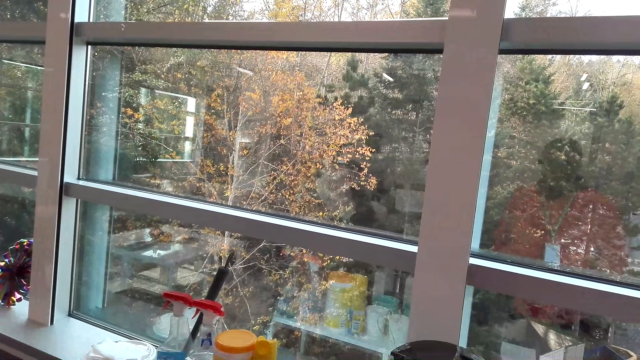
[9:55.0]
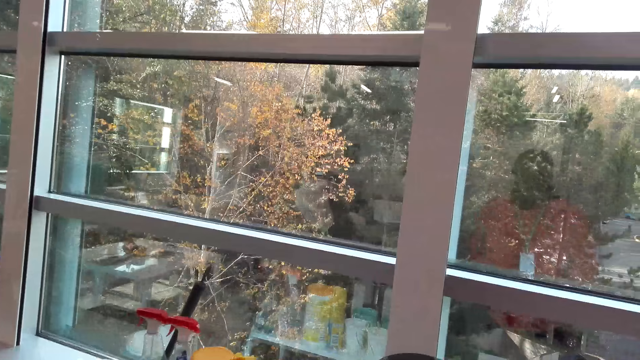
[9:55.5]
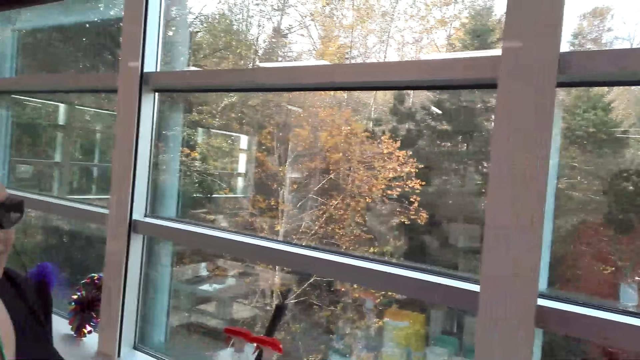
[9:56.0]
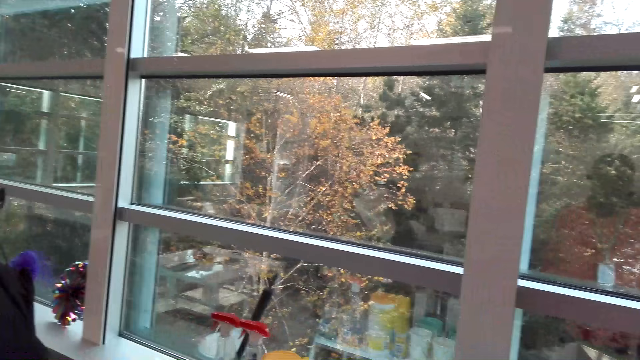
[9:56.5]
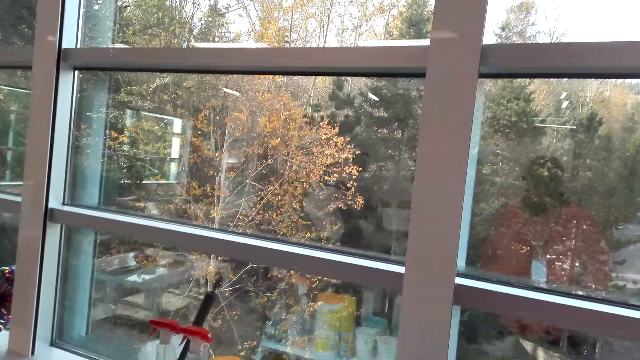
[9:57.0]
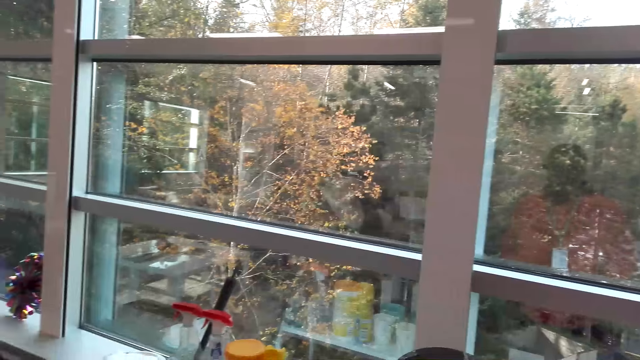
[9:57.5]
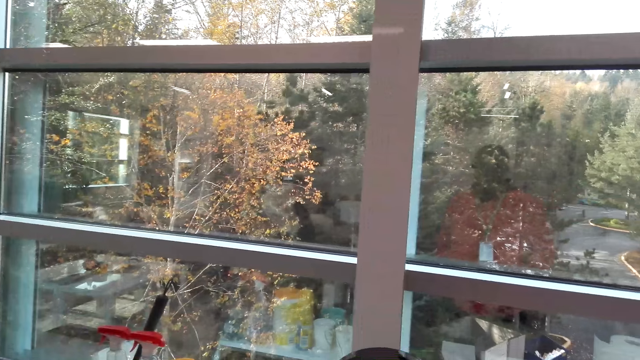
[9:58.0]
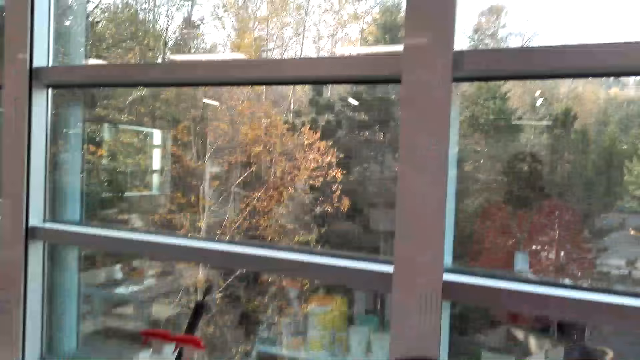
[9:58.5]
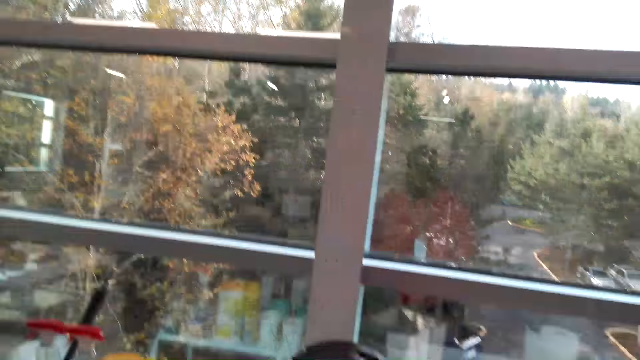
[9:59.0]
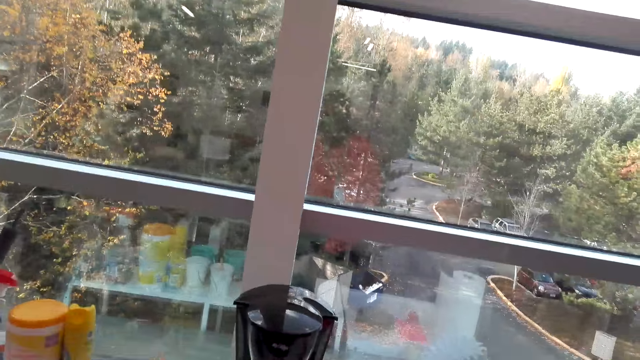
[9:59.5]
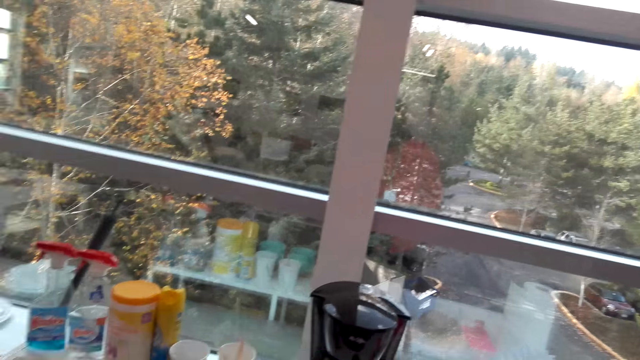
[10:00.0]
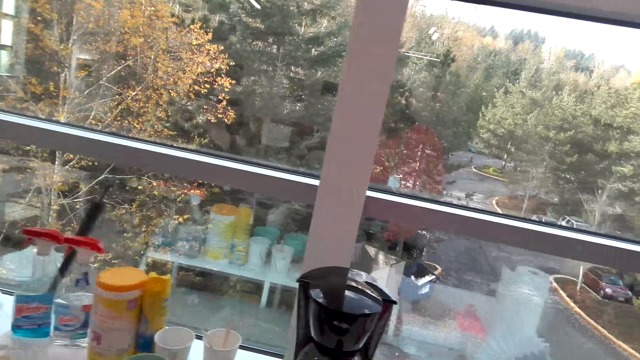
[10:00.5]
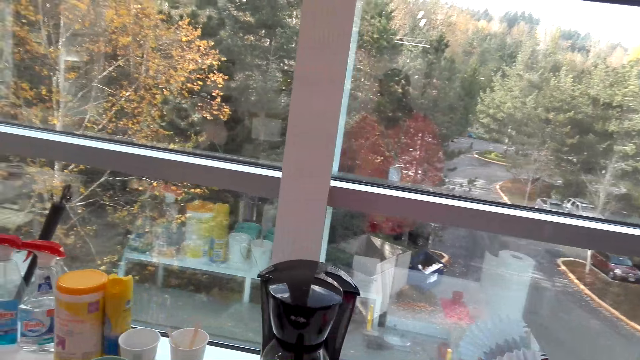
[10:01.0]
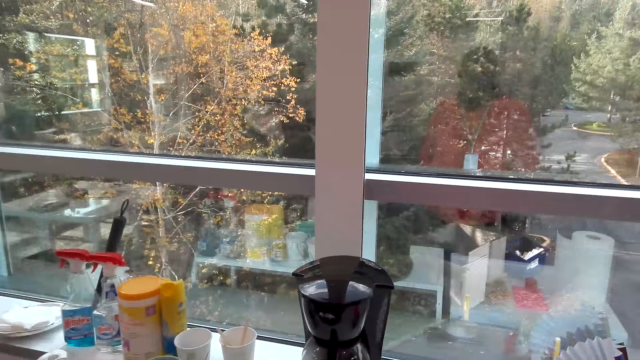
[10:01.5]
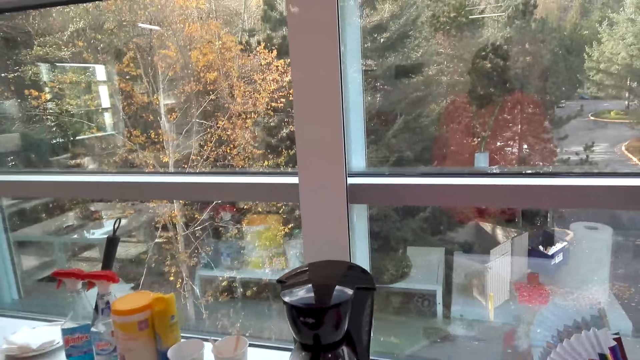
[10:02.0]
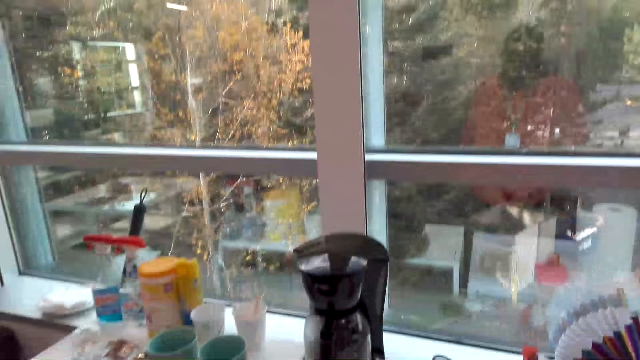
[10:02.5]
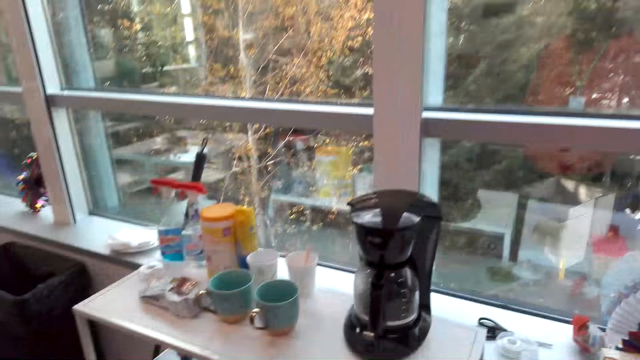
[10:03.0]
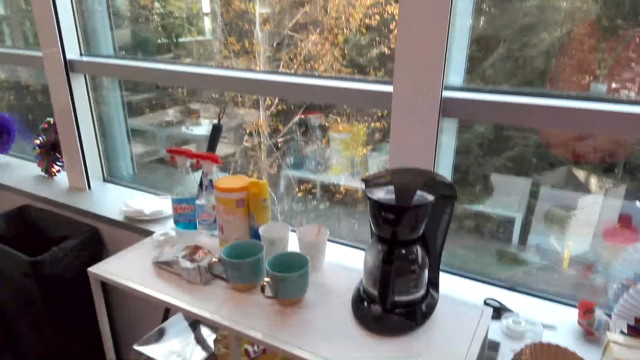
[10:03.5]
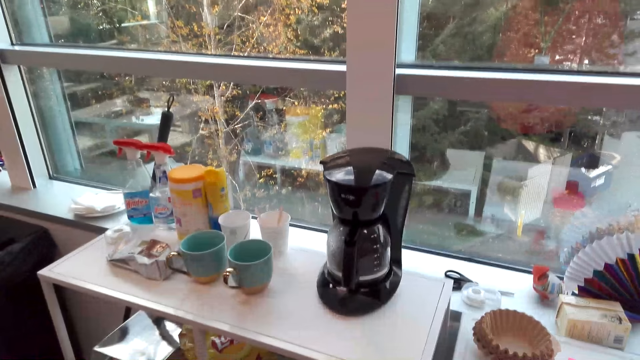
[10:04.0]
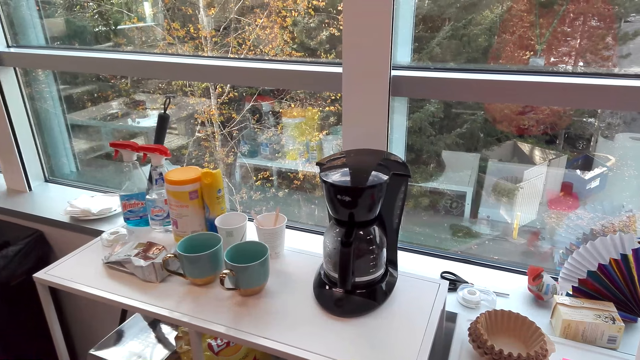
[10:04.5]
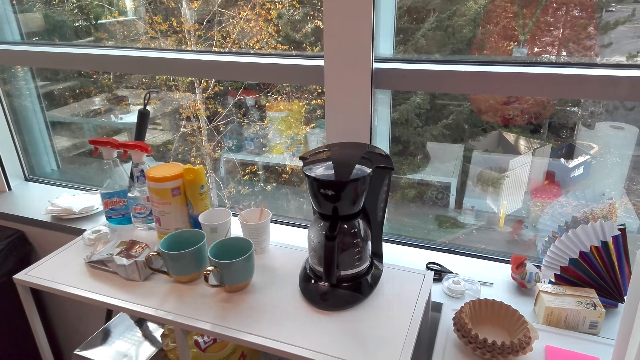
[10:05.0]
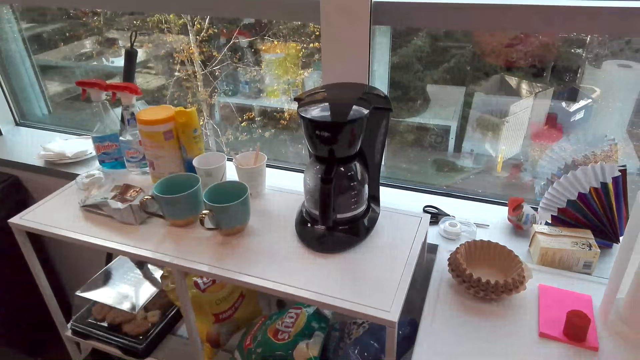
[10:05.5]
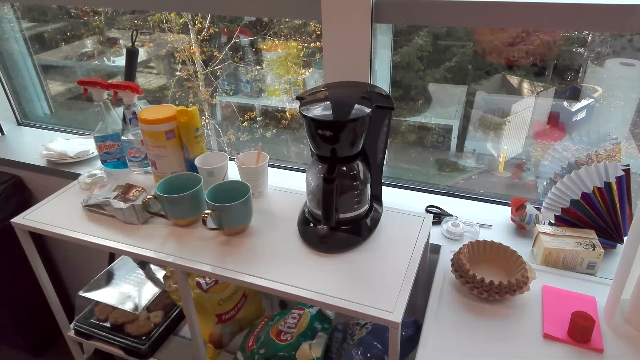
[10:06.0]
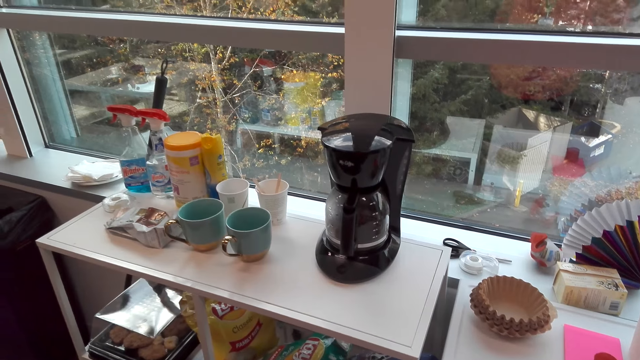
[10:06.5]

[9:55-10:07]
The camera wearer looks around.

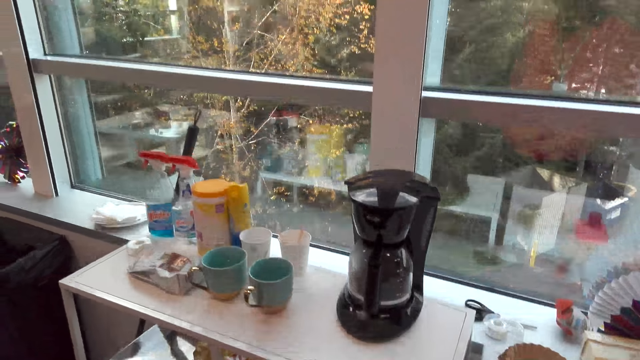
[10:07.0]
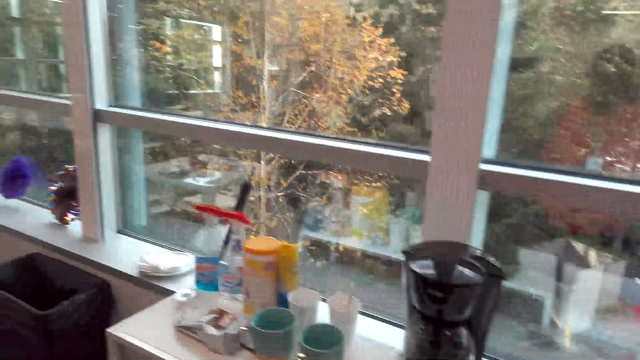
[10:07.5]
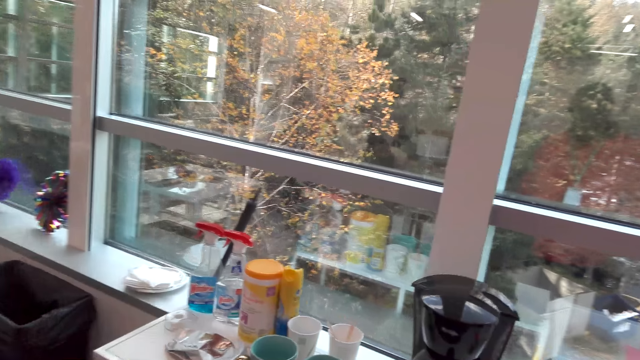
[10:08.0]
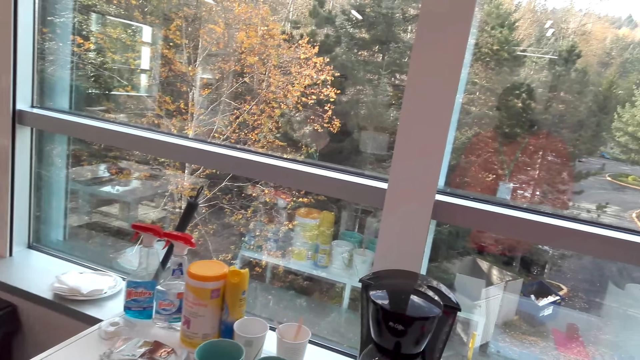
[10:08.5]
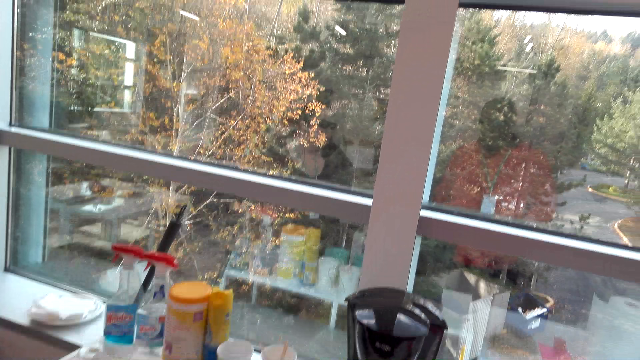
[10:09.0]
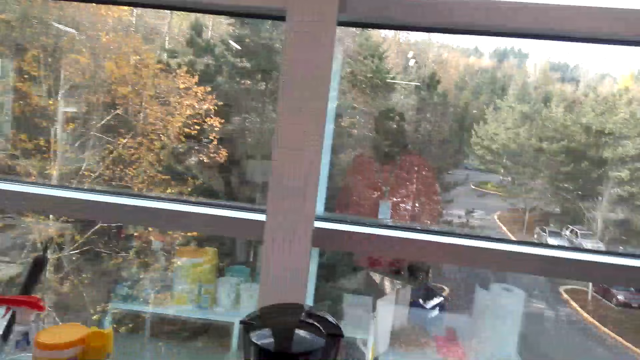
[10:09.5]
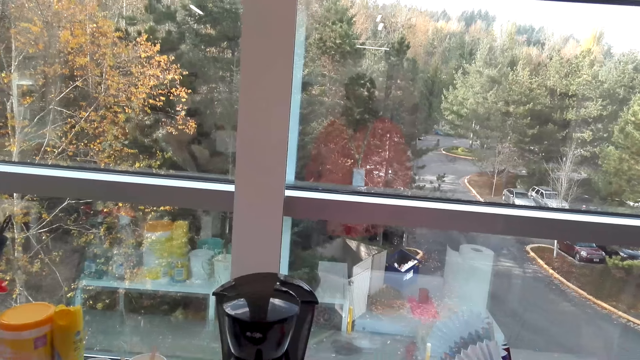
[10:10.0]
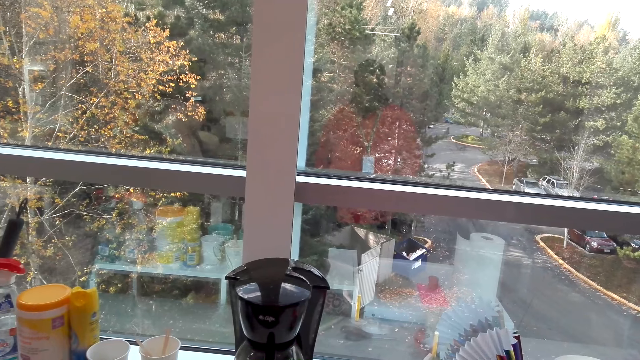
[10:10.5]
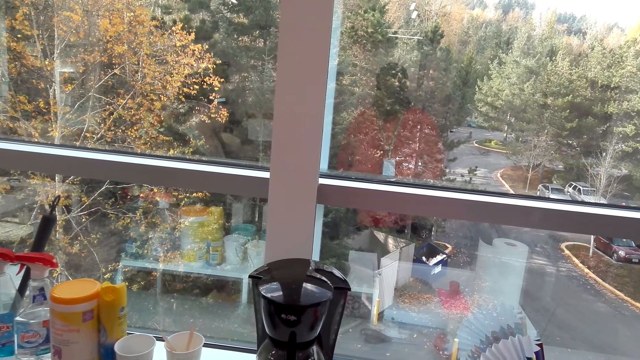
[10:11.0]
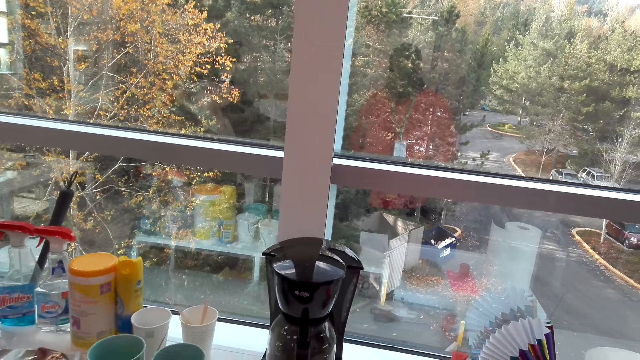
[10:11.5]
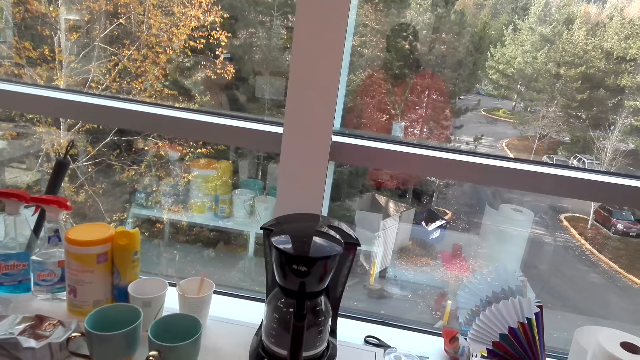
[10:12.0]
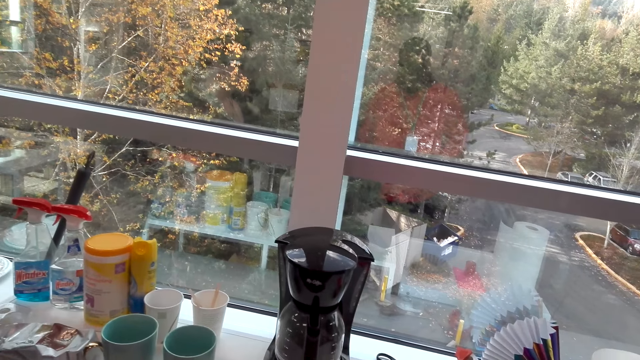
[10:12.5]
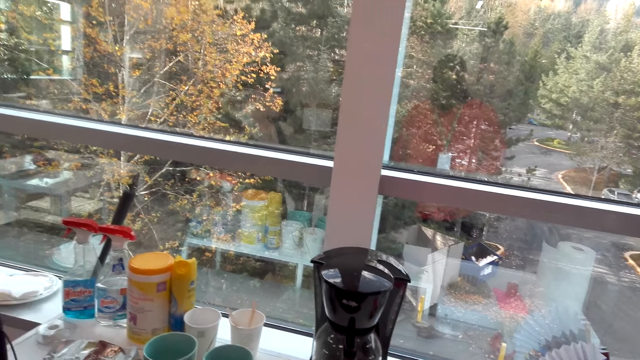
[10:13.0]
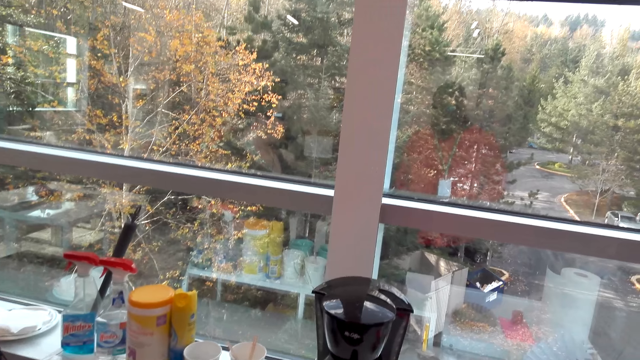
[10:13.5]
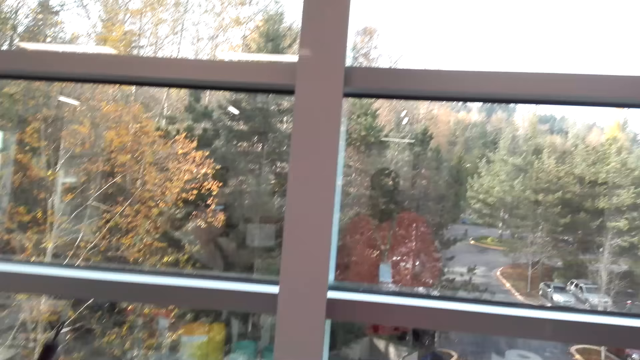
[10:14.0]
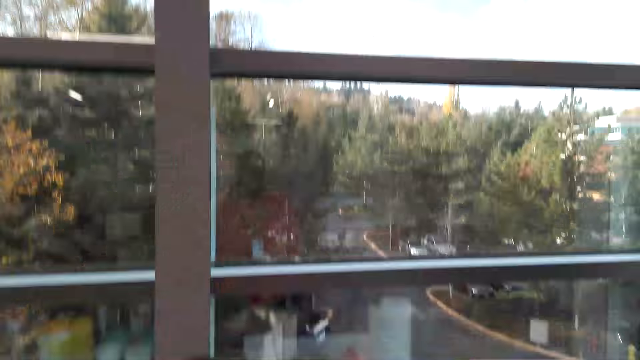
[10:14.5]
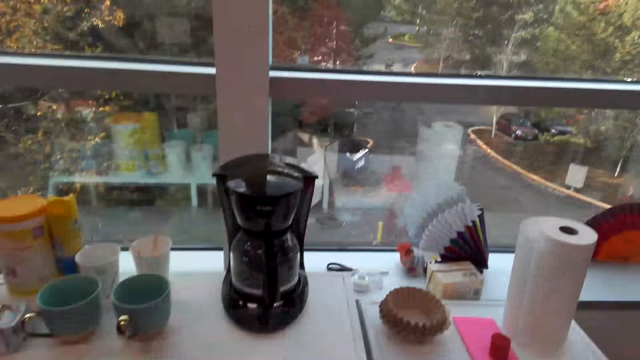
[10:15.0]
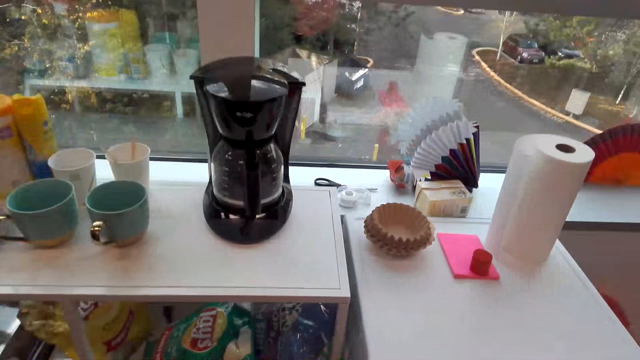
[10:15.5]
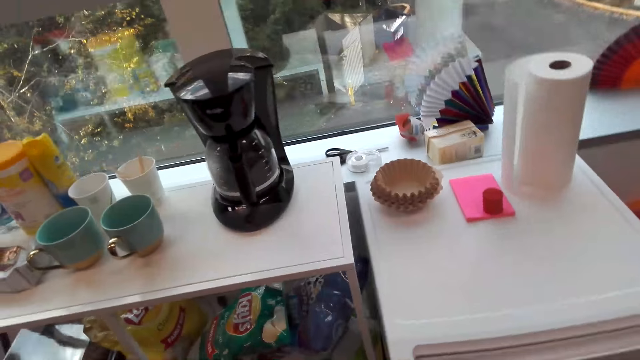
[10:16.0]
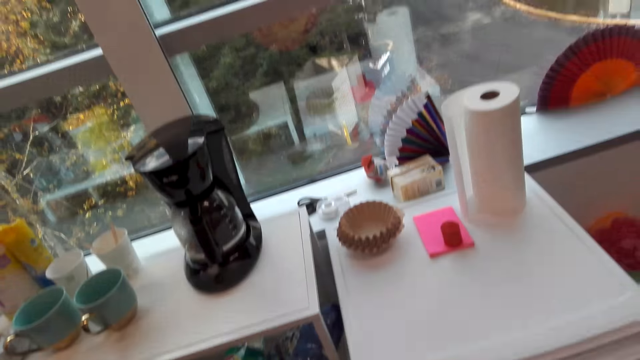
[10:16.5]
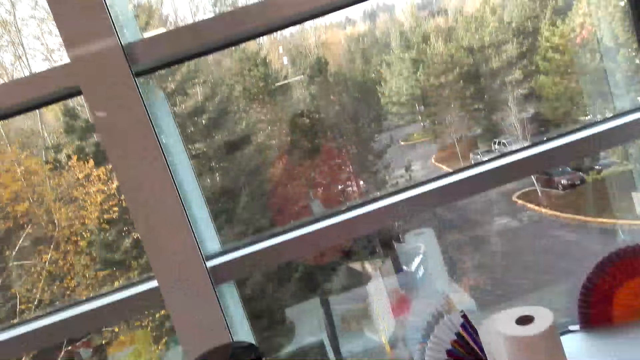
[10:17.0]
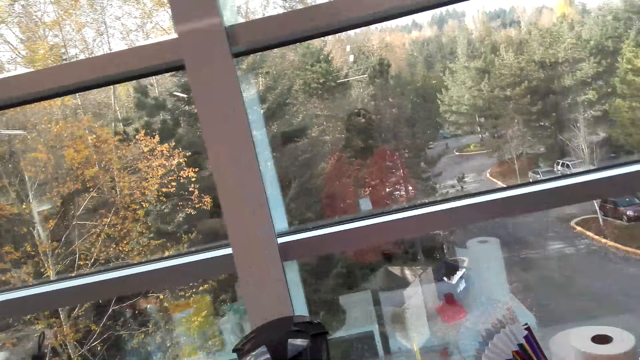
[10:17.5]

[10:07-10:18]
The camera wearer dialogues with a woman. They laugh with the woman.
